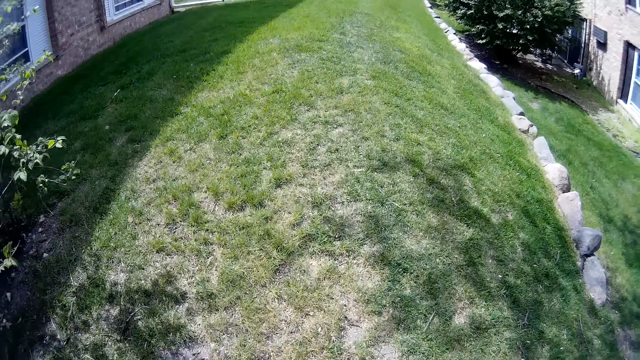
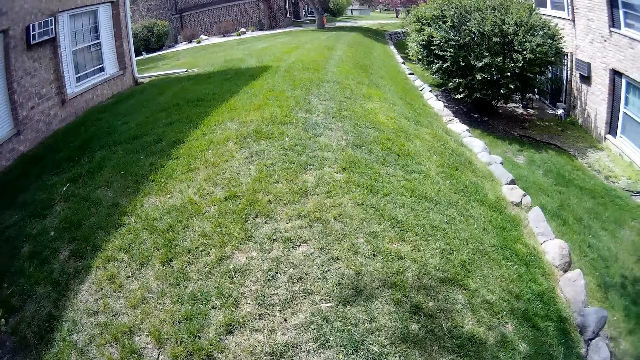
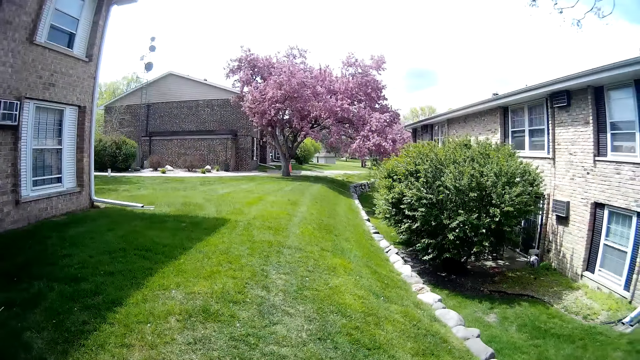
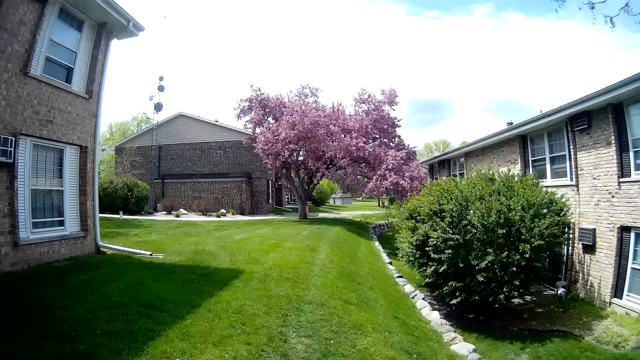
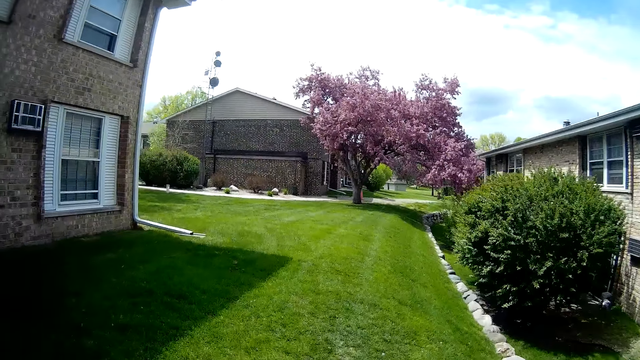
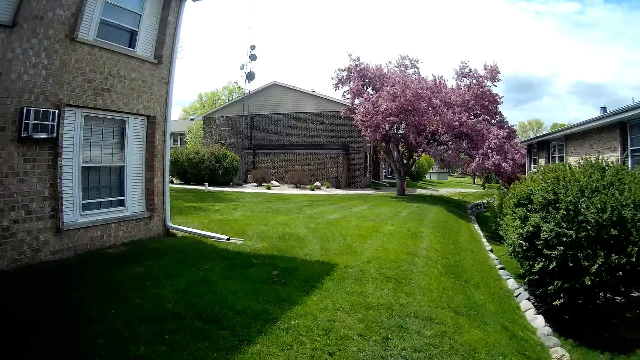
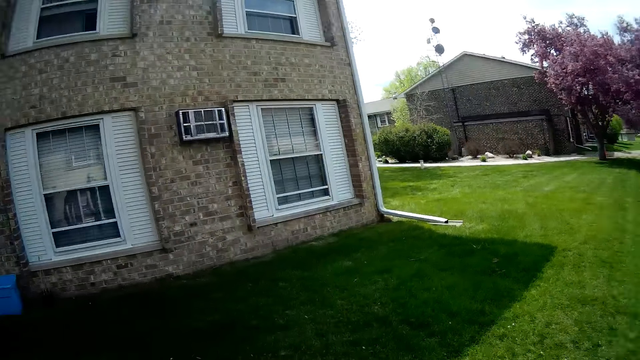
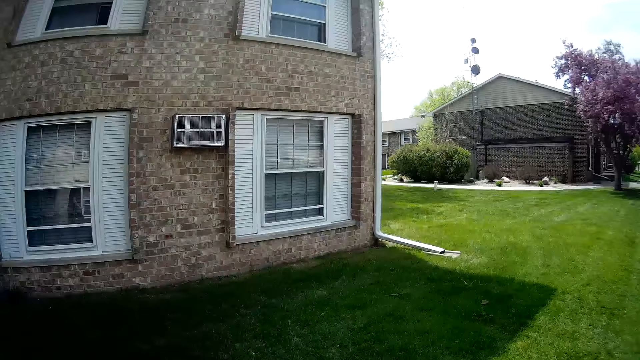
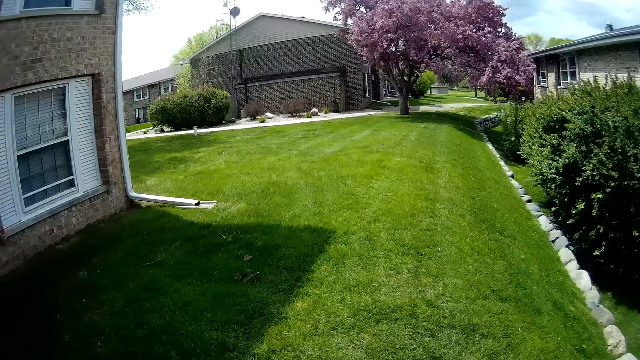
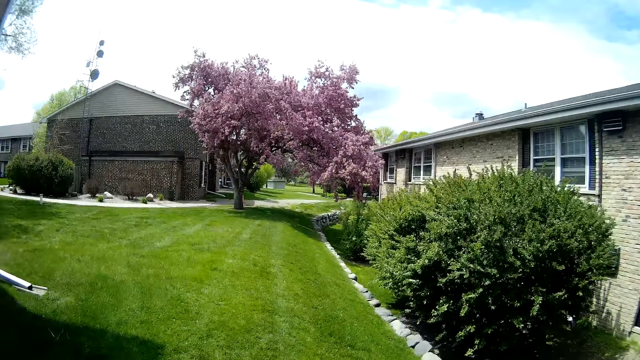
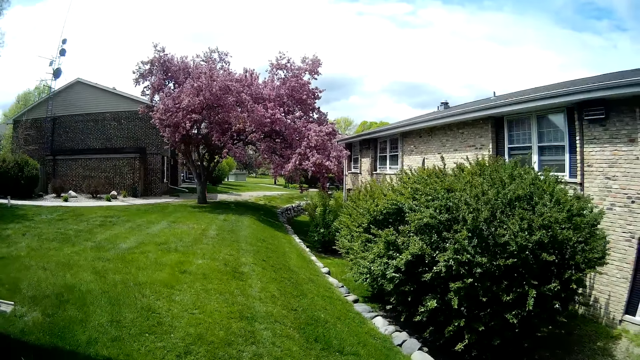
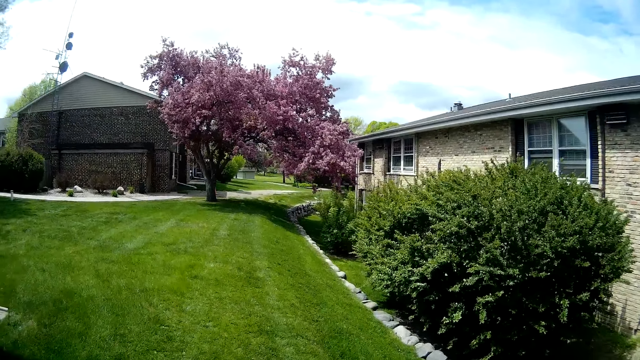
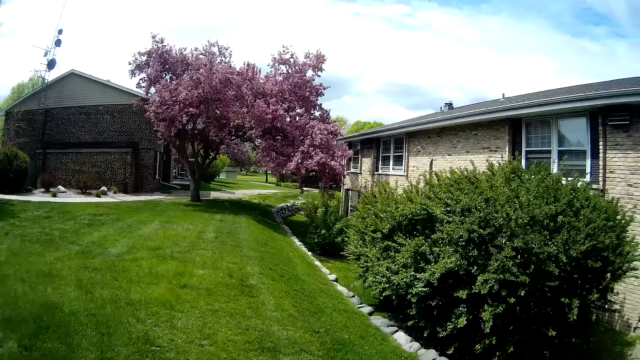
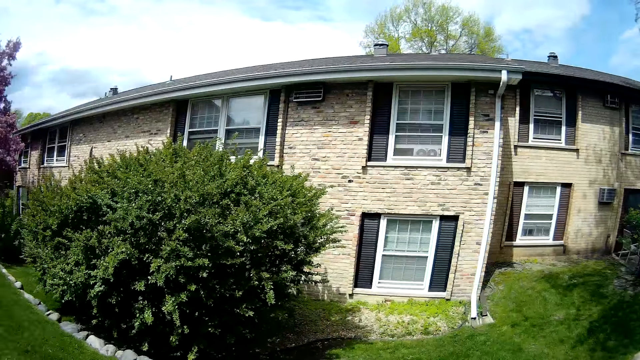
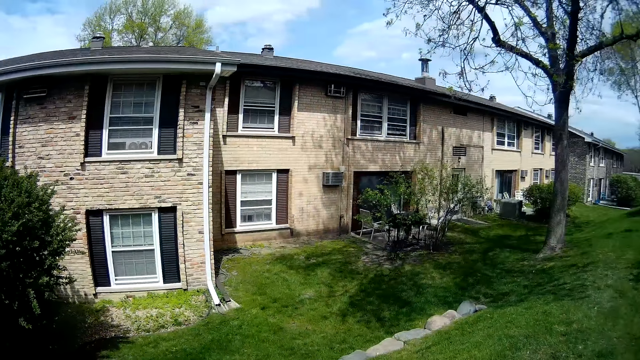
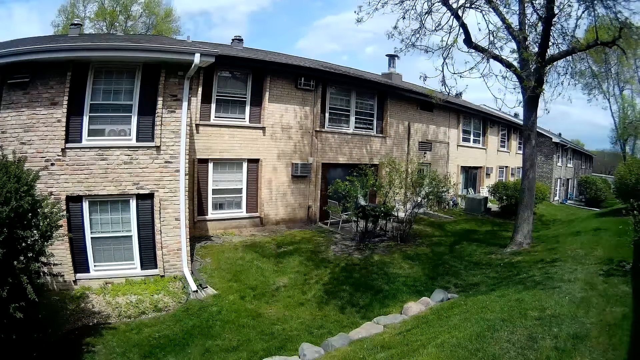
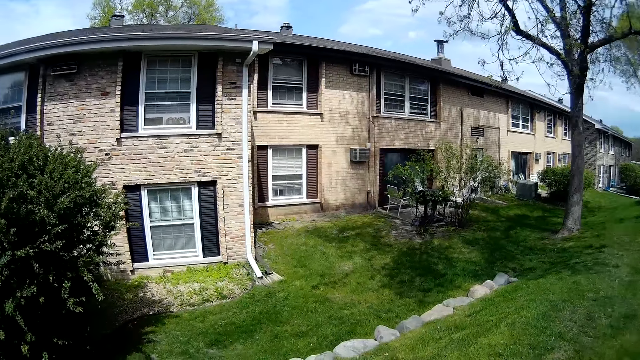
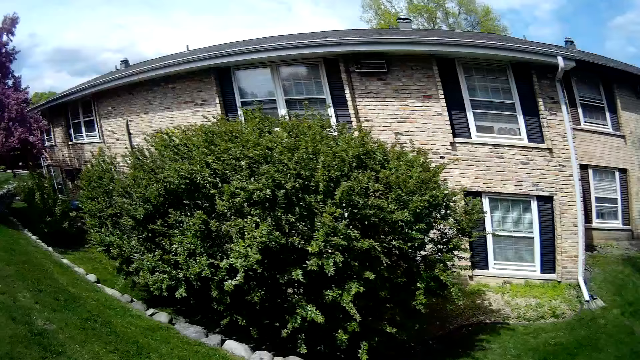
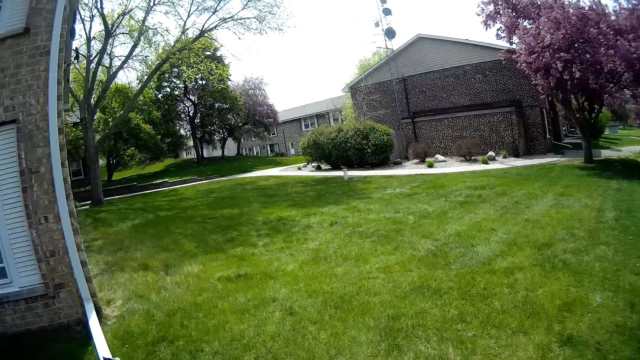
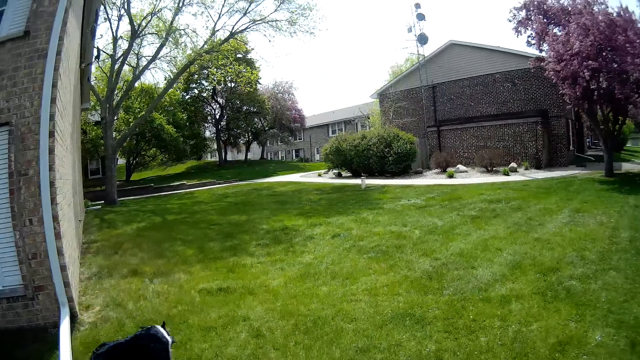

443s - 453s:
The camera wearer talks to a man and walks. They walk again. The man talks to the camera wearer. The camera wearer talks to the man and walks. They look around and walk. The man talks to the camera wearer. The camera wearer walks. They talk to the man, look around and walk.

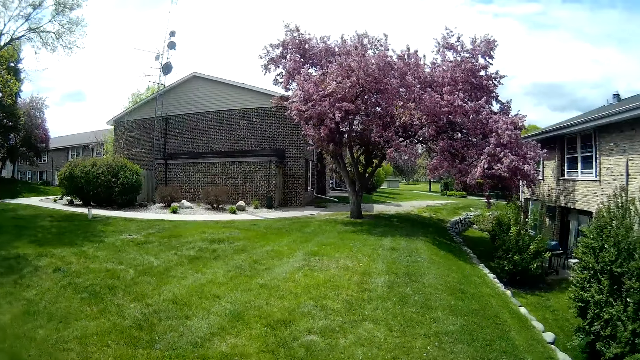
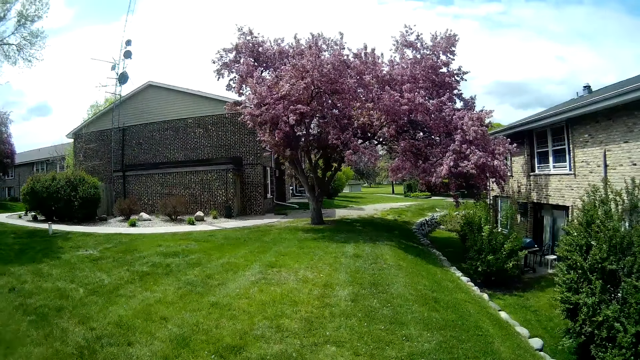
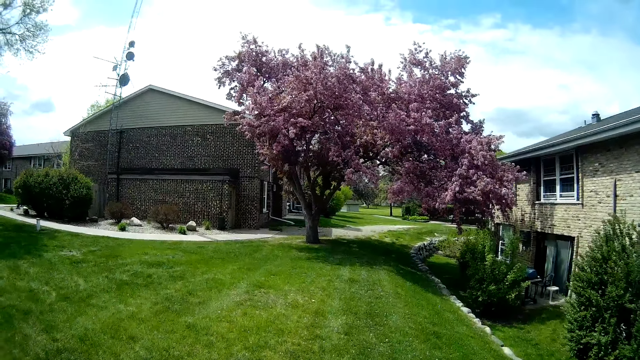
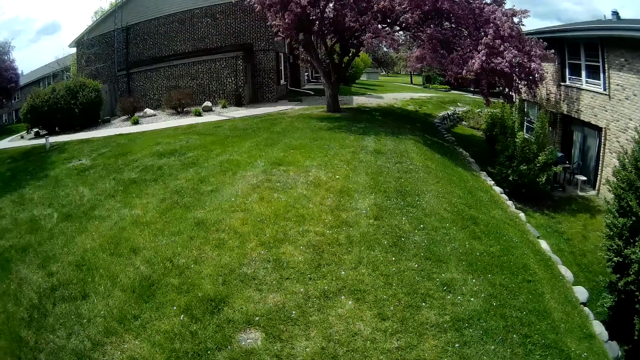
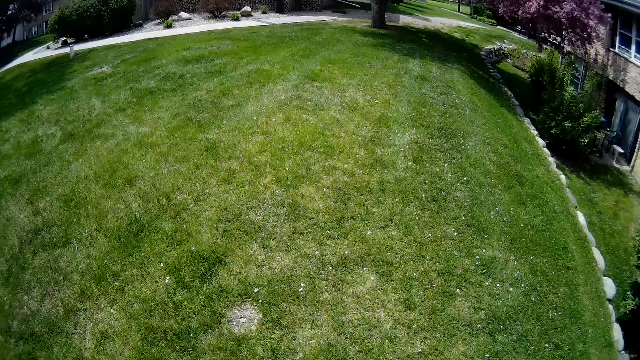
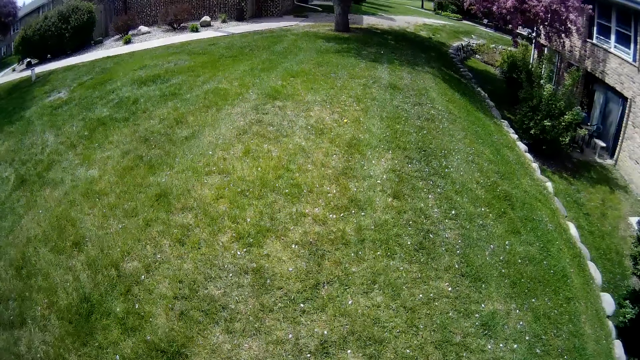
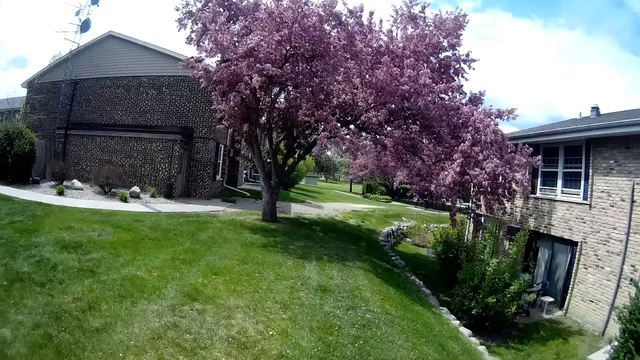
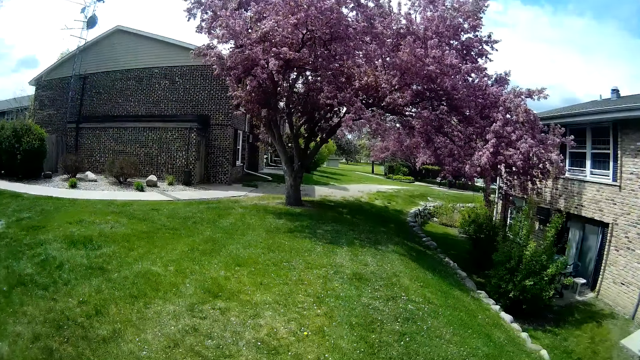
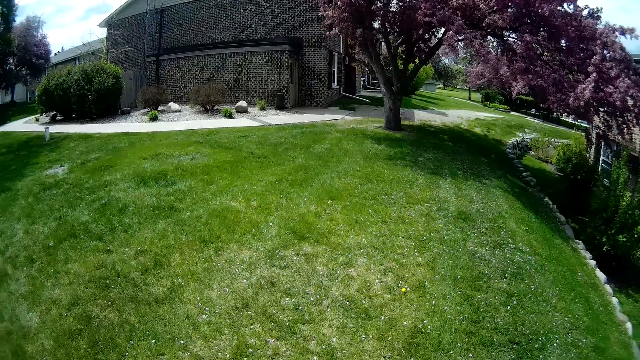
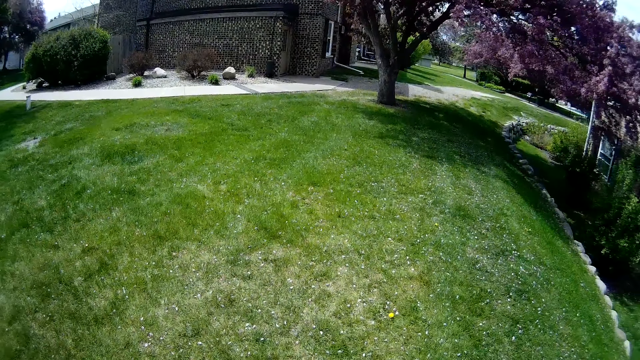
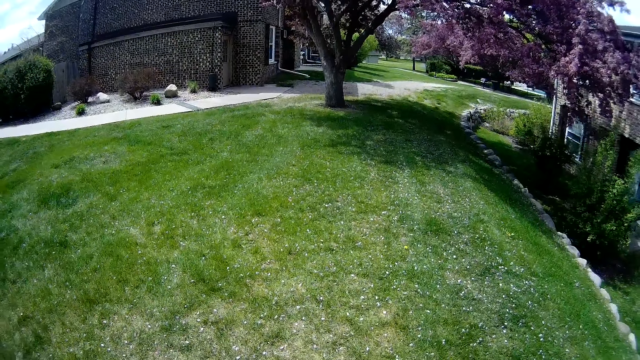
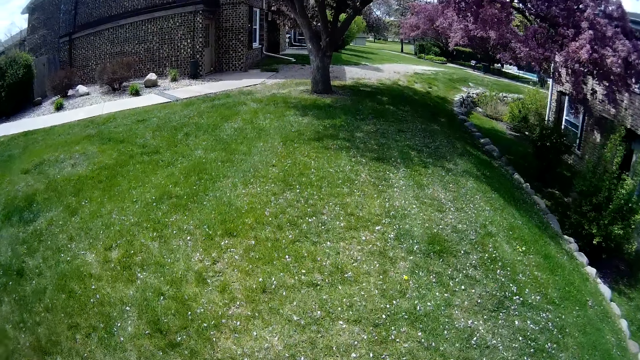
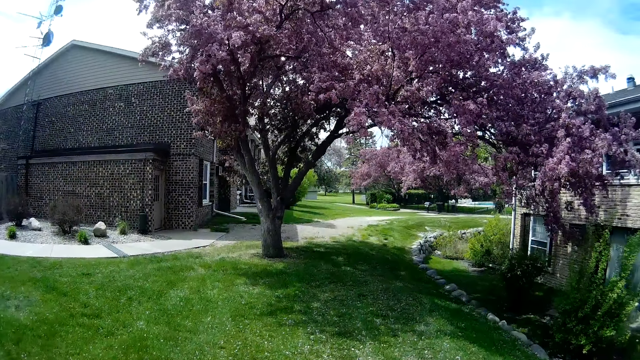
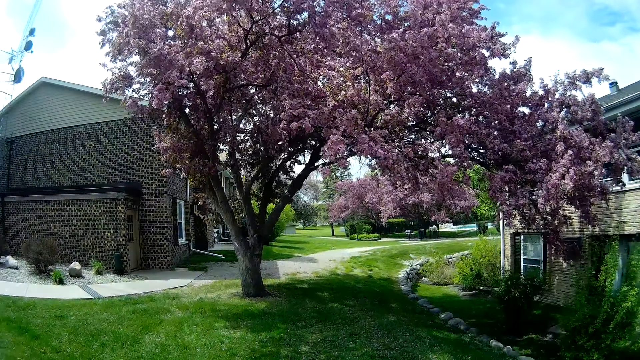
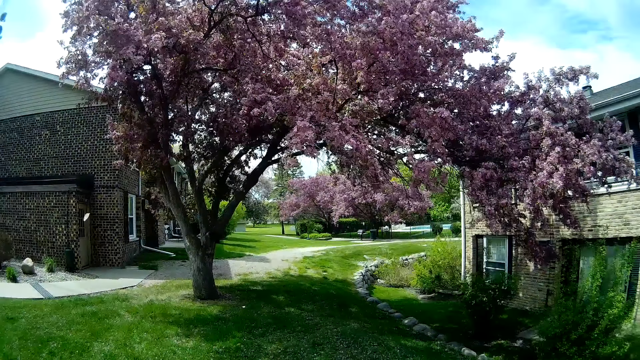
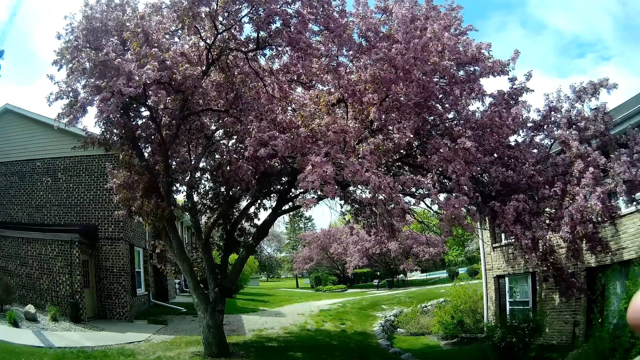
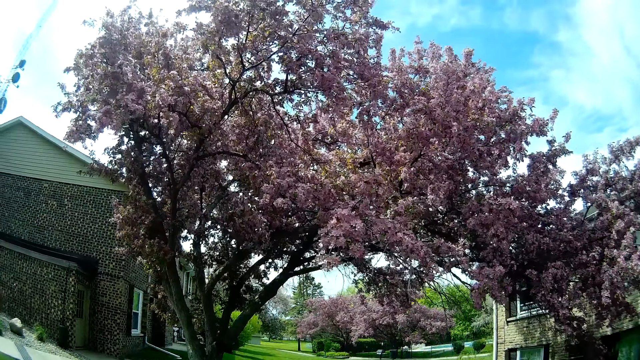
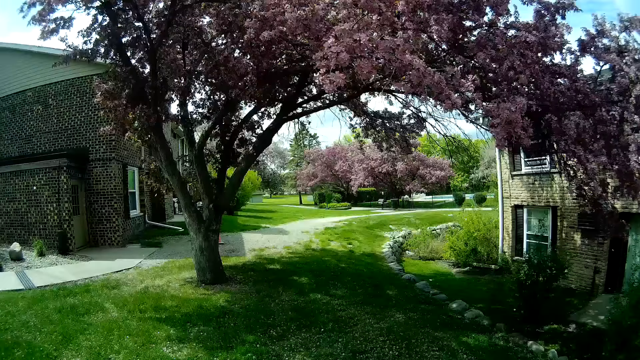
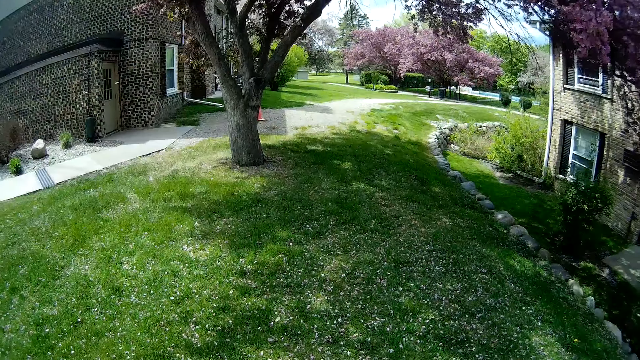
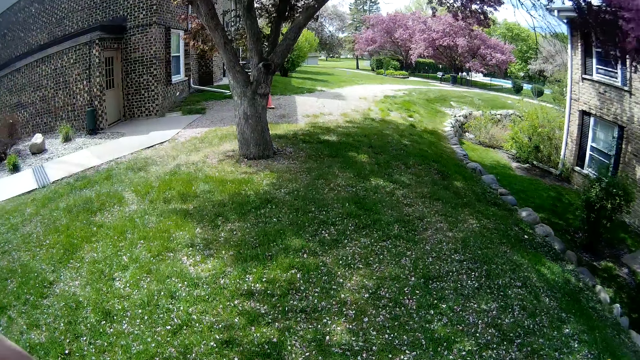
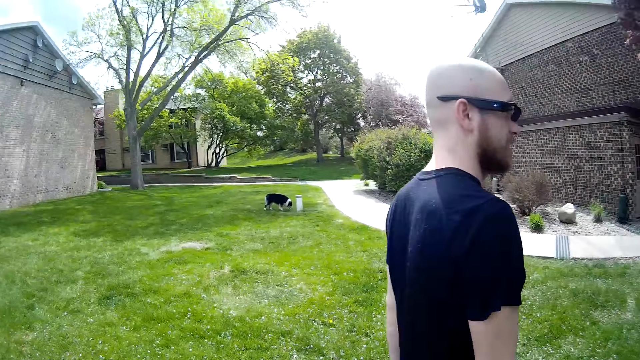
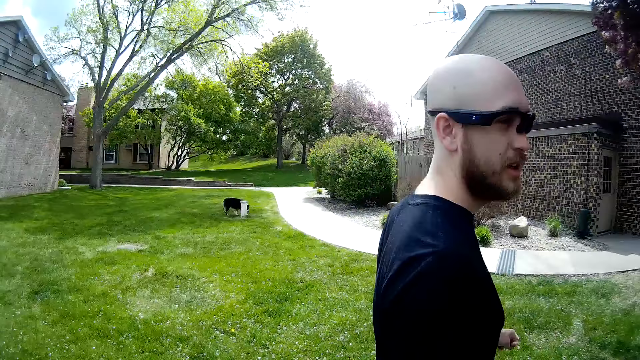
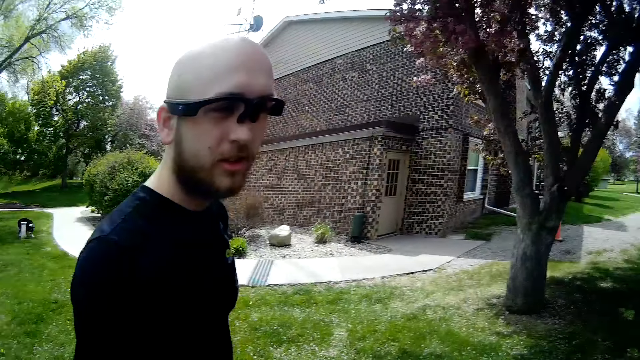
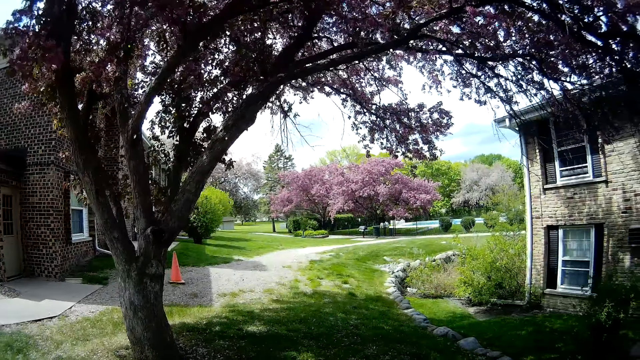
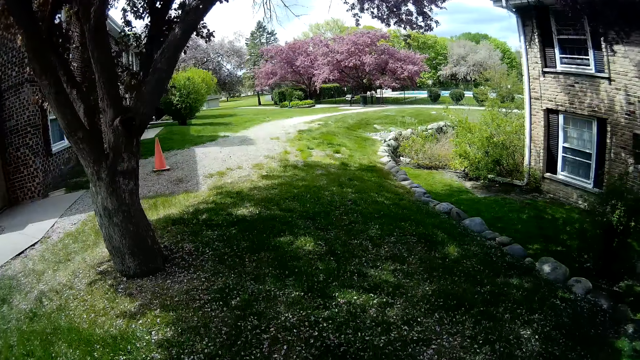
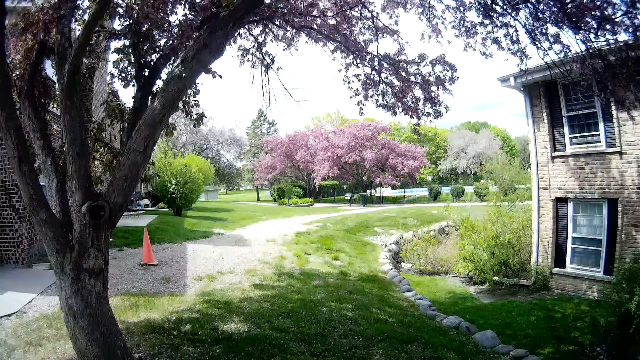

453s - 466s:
The camera wearer walks. A man talks to the camera wearer. The camera wearer talks to the man and walks. The man talks to the camera wearer. The camera wearer walks. They talk to the man and walk. The man talks to the camera wearer. The camera wearer walks. The man walks with the camera wearer. The camera wearer looks around. The man talks to the camera wearer. The camera wearer walks.
